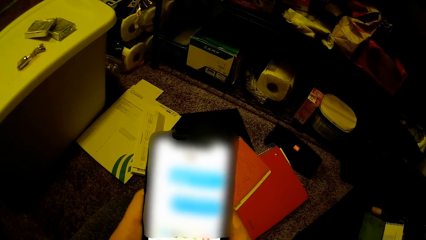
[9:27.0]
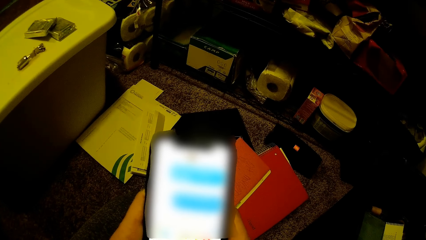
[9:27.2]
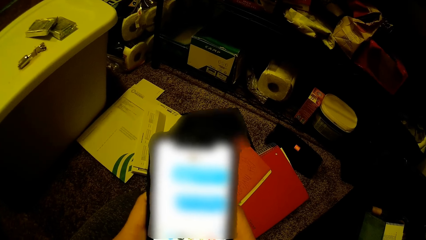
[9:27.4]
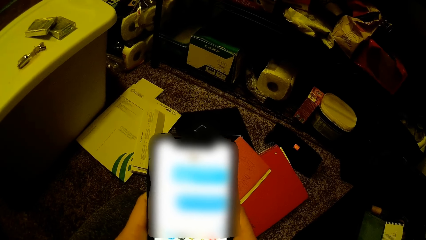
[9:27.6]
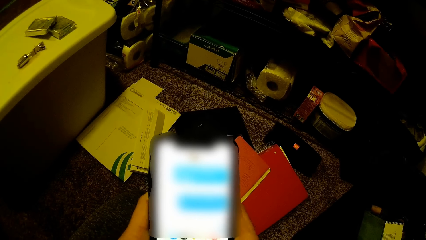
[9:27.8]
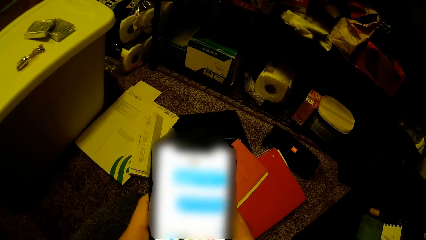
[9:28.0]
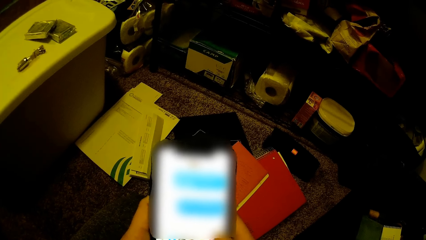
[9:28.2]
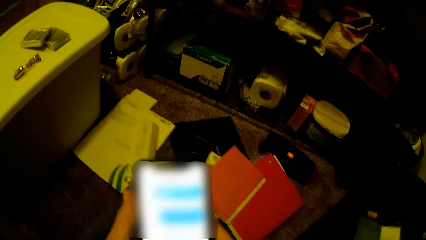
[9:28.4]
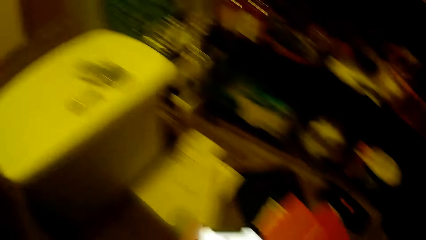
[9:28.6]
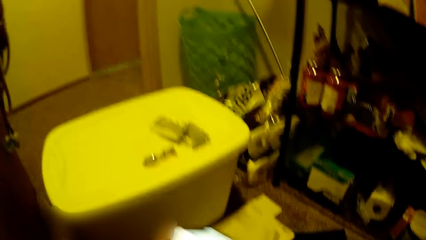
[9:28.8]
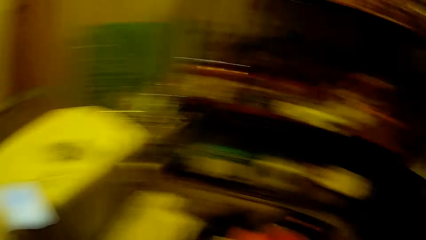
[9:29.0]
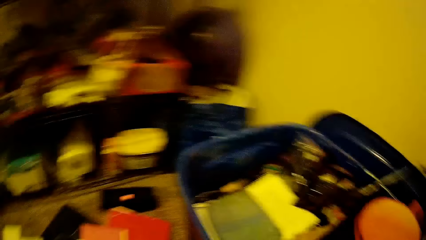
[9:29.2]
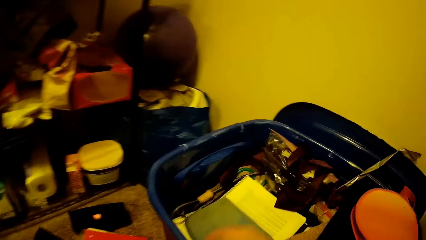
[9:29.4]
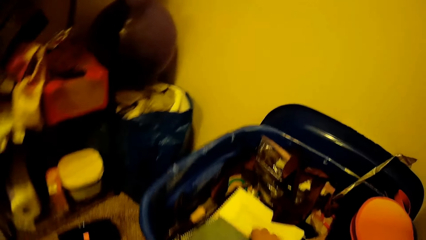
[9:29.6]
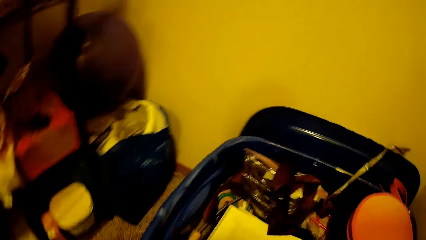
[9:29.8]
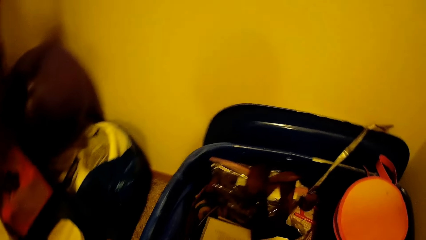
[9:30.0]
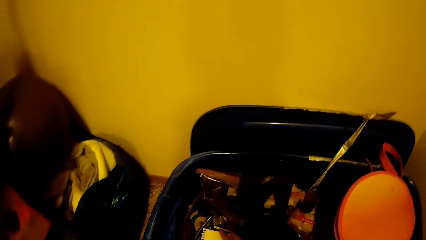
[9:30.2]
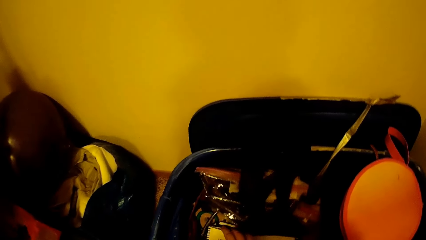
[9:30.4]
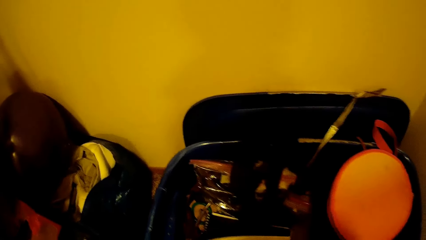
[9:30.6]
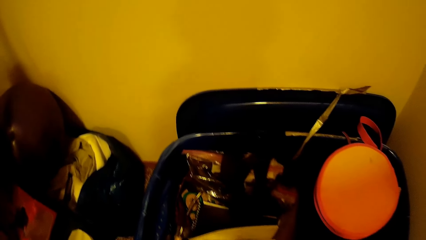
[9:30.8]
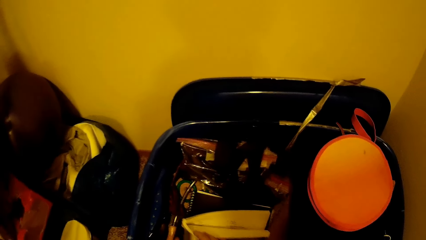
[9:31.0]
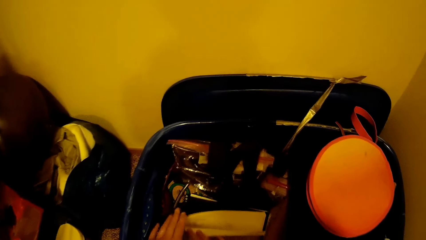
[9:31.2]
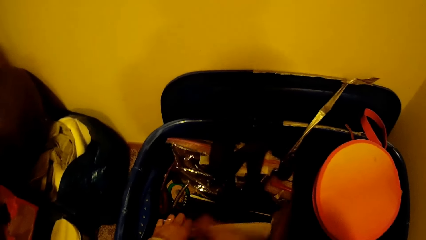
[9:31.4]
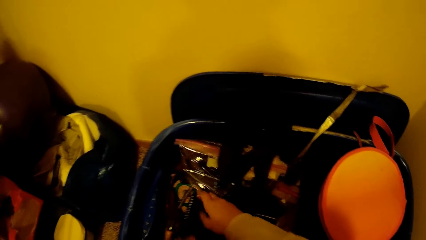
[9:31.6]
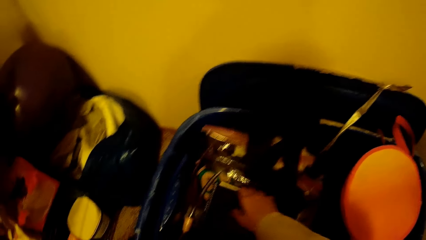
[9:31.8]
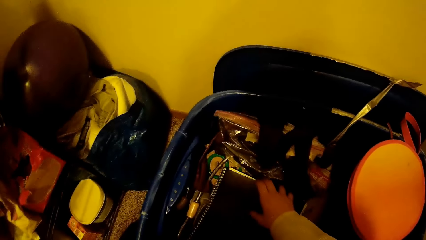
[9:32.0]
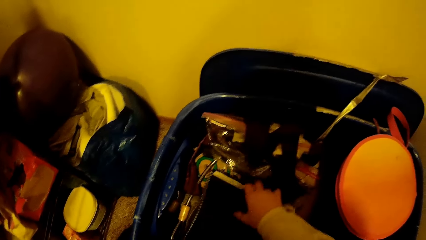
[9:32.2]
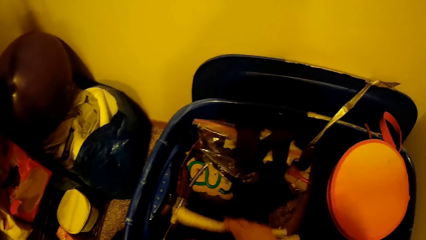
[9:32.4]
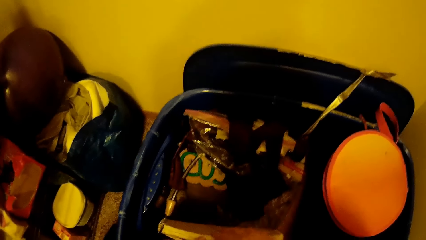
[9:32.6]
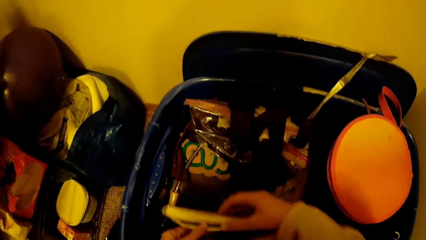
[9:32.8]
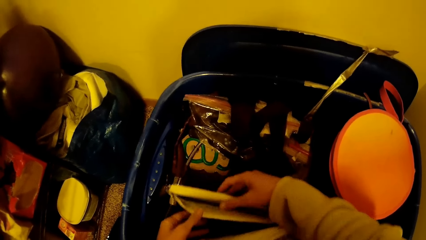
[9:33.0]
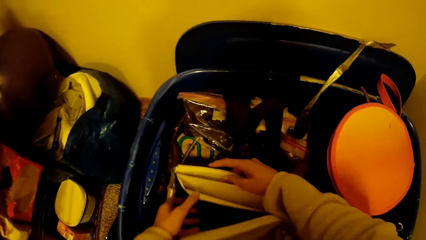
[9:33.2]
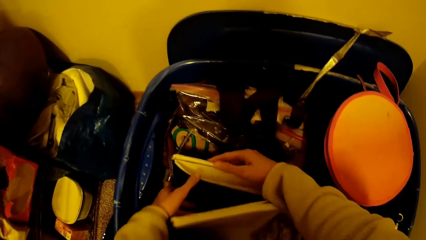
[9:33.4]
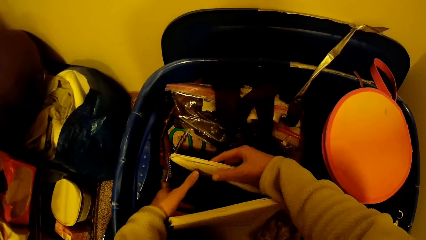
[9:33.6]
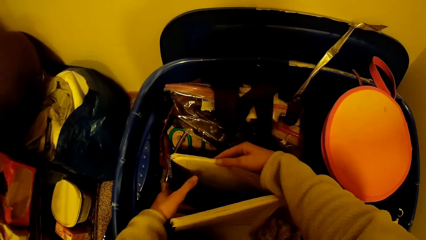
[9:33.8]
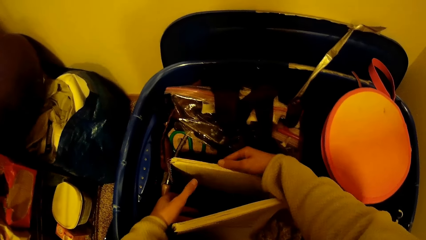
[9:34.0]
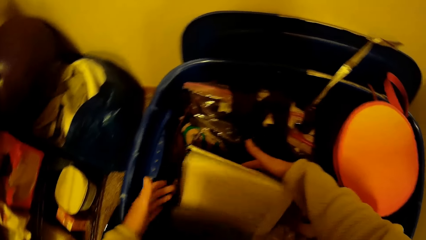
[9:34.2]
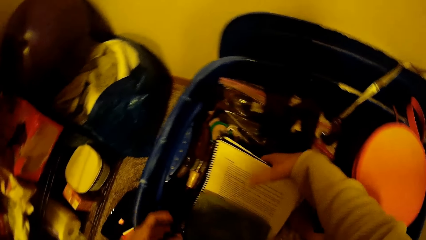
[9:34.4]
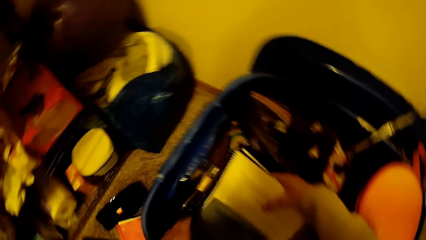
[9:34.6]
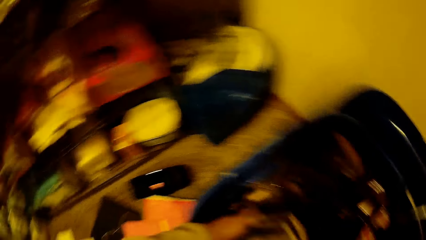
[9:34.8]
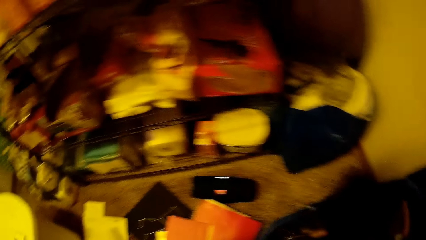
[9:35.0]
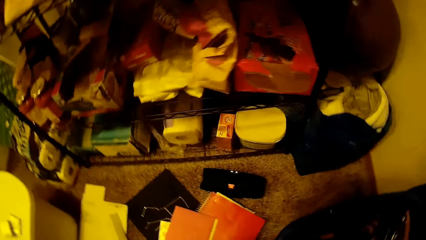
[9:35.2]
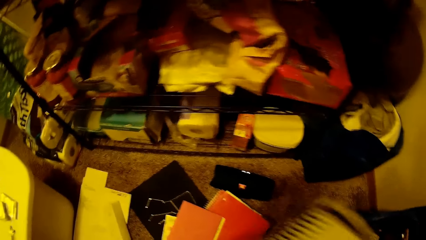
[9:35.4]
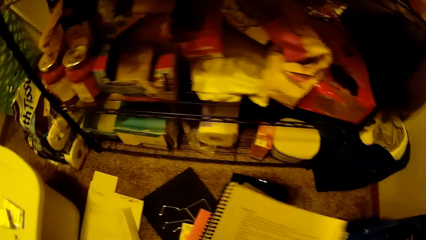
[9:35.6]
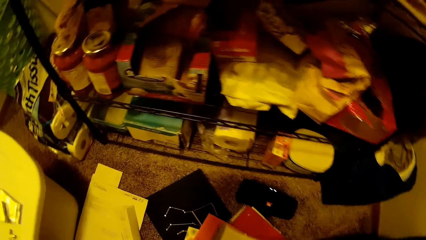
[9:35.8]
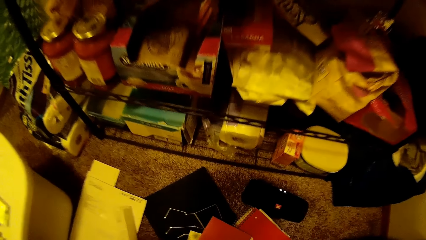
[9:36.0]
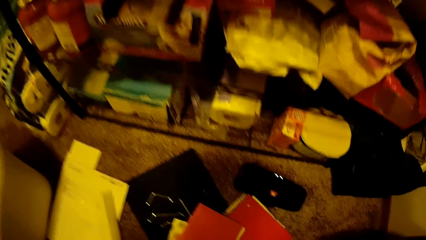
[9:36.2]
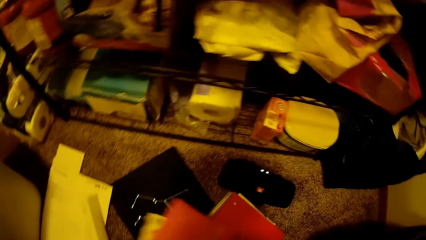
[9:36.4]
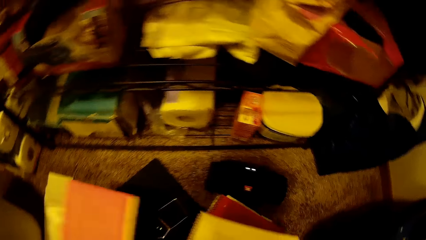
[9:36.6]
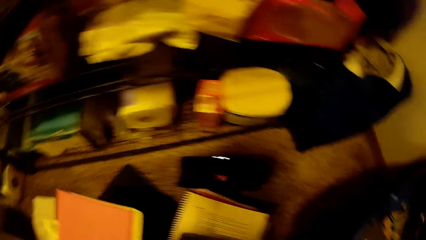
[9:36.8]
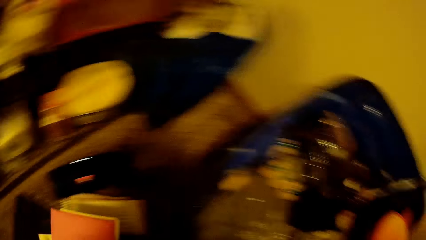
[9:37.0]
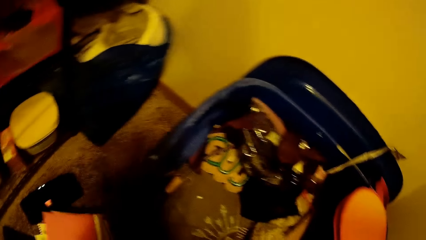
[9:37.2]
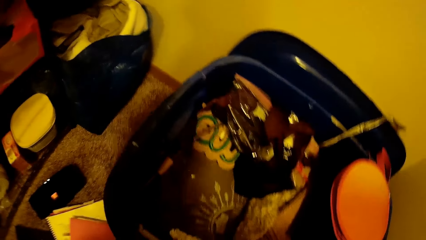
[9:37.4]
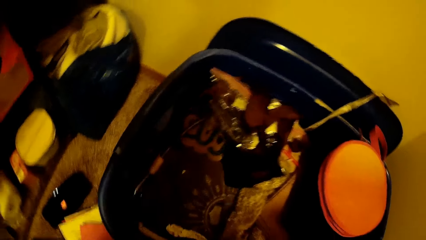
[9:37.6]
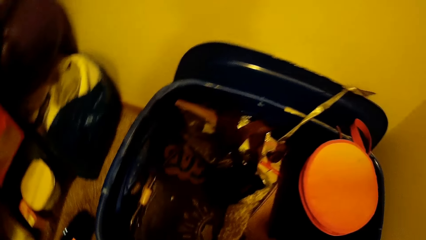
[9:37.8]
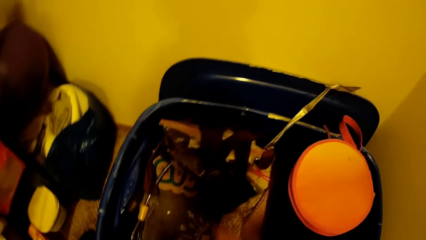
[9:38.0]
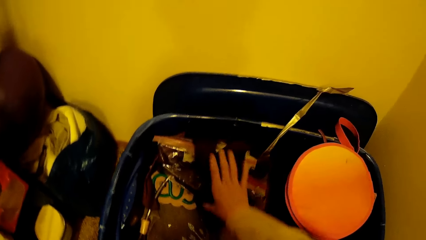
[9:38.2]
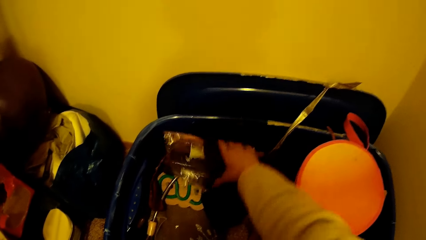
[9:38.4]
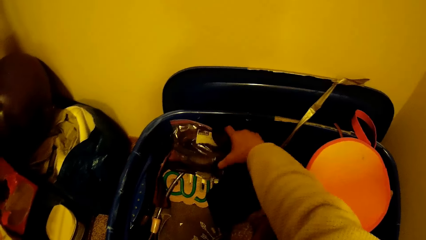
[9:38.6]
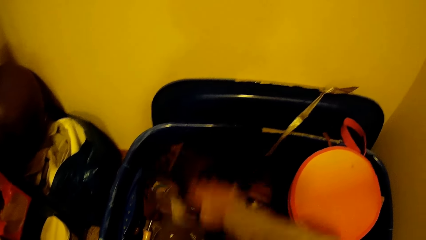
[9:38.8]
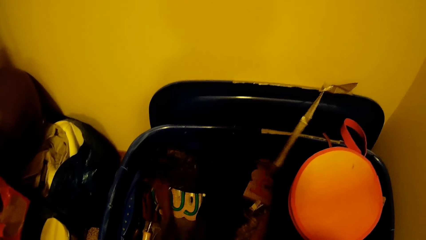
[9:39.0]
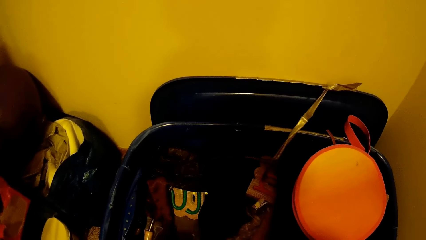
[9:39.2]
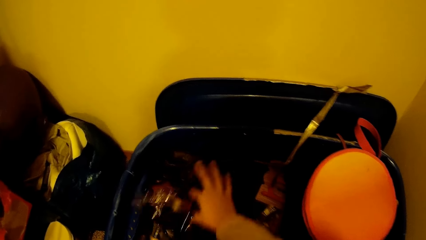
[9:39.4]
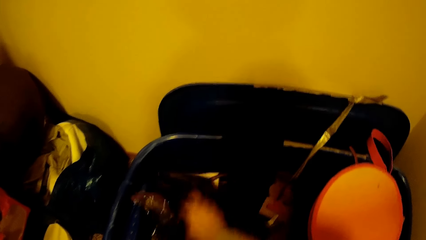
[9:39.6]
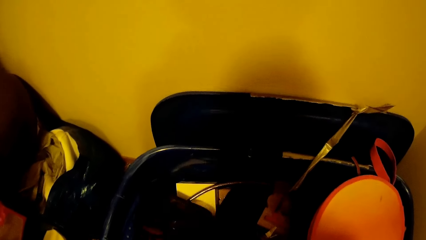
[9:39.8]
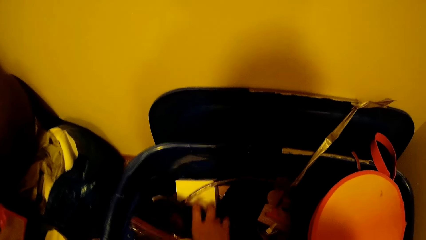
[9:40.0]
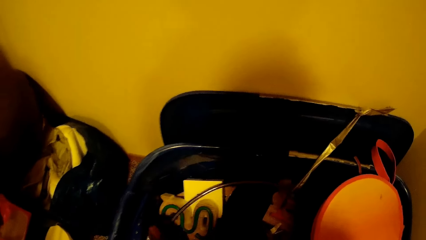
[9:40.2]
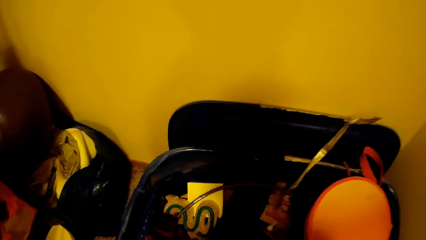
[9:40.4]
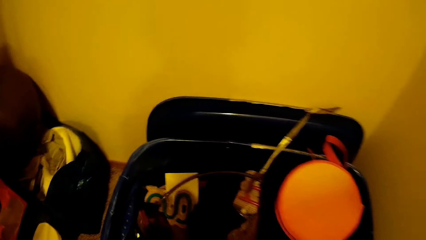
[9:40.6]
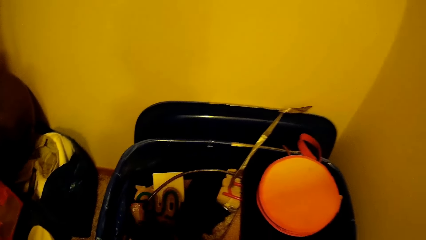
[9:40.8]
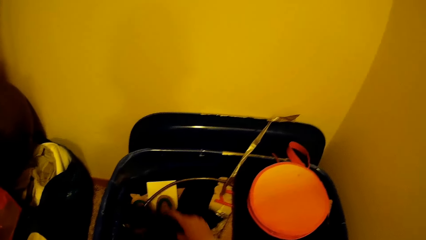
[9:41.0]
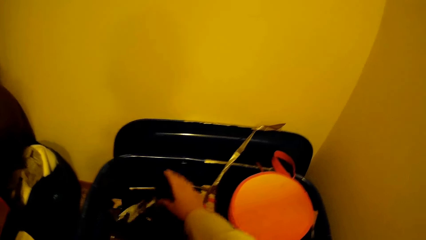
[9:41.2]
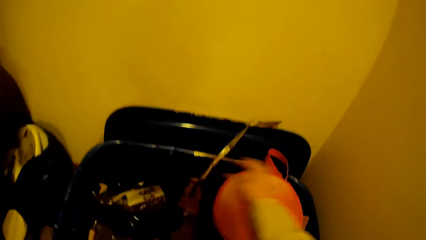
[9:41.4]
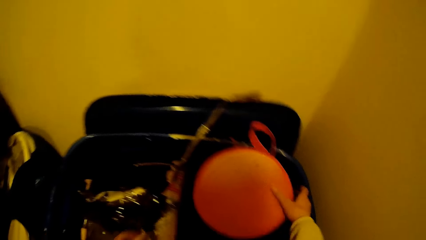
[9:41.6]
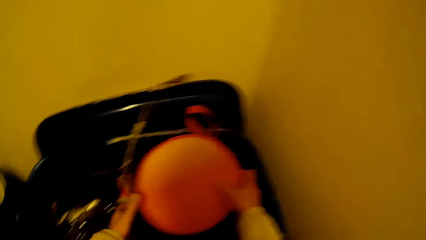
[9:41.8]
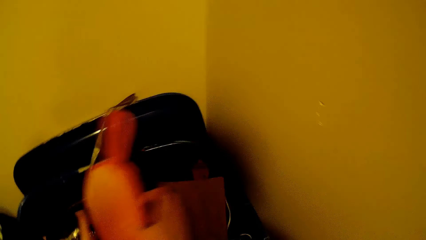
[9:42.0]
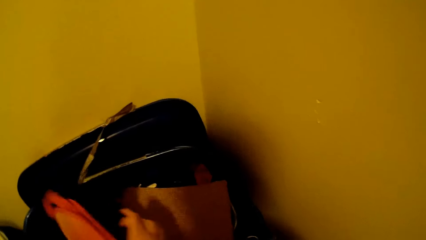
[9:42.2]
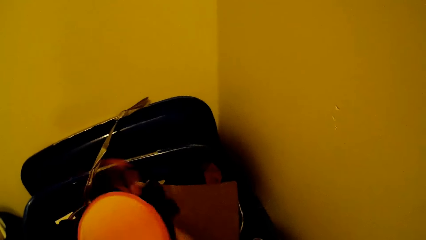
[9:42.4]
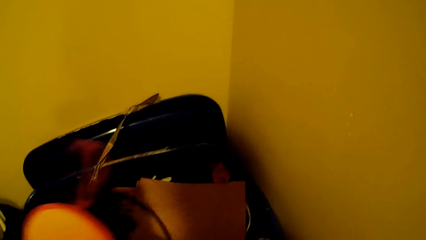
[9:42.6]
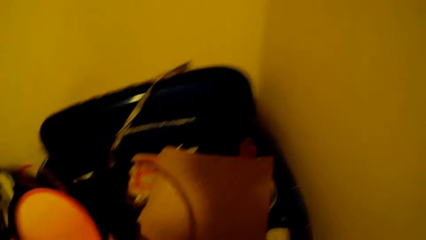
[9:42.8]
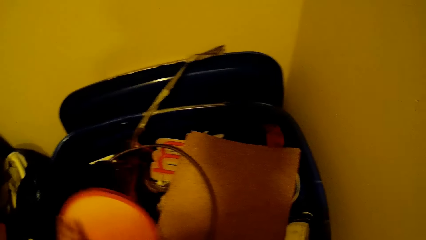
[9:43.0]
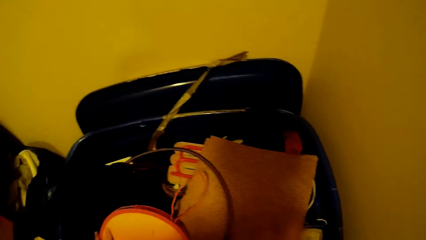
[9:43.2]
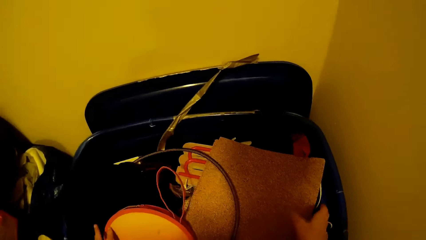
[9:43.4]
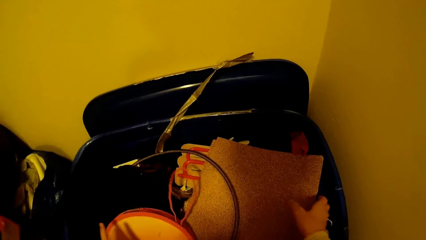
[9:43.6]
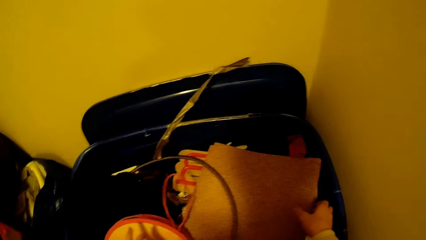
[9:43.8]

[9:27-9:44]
The camera wearer drops the phone on the container with her left hand. She searches the container with her hands. She moves books from the container to the floor. She picks a book and puts the book down. She searches the container with her hands. She picks something.
